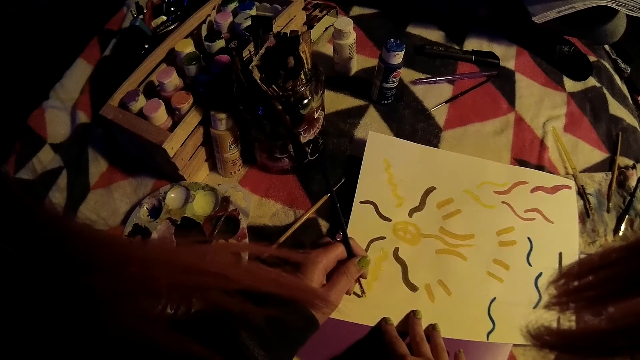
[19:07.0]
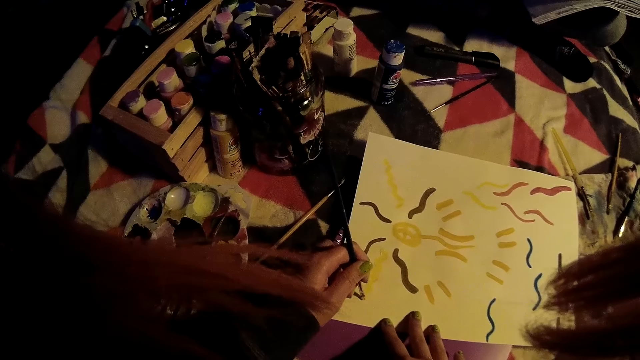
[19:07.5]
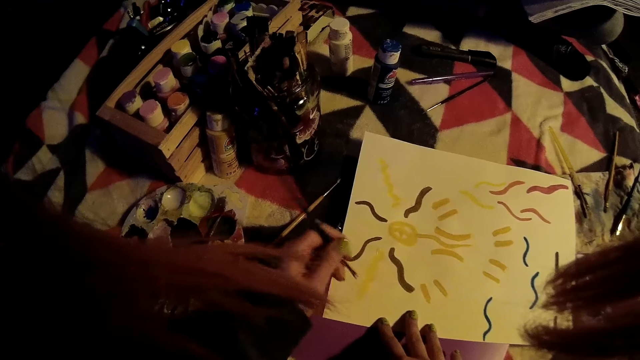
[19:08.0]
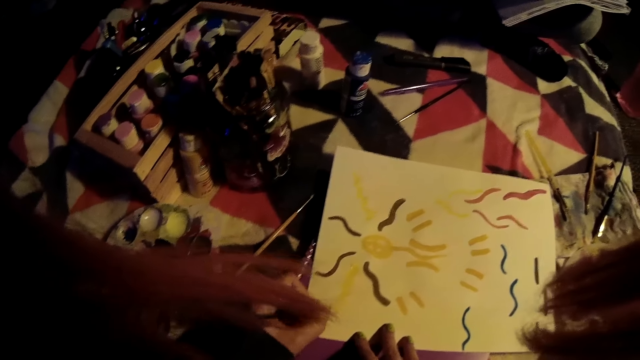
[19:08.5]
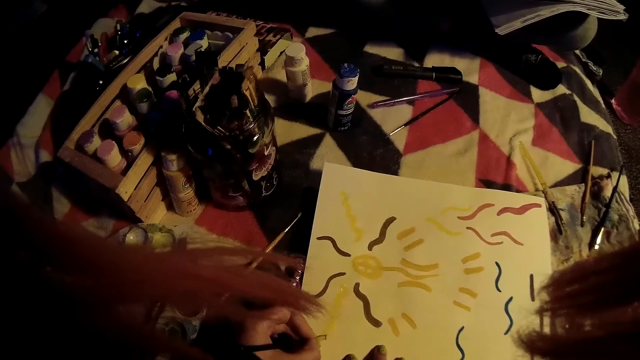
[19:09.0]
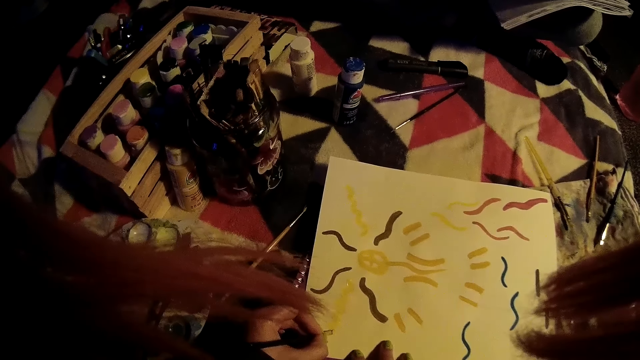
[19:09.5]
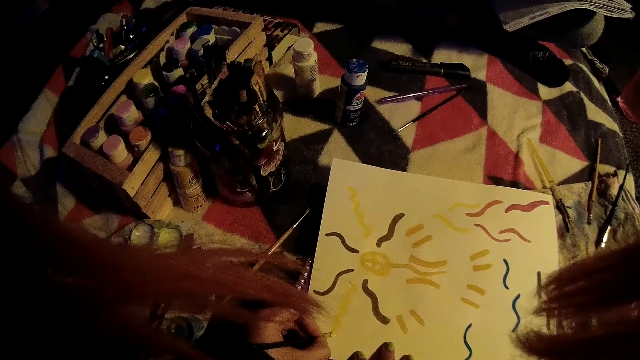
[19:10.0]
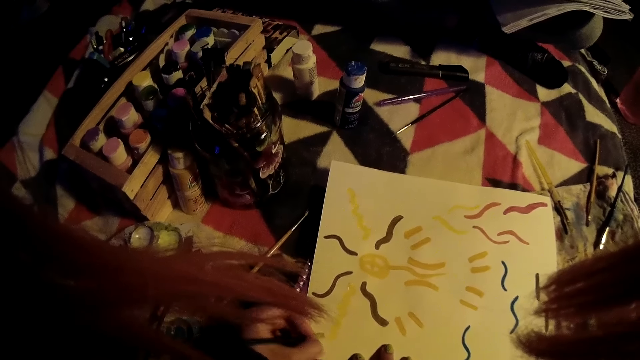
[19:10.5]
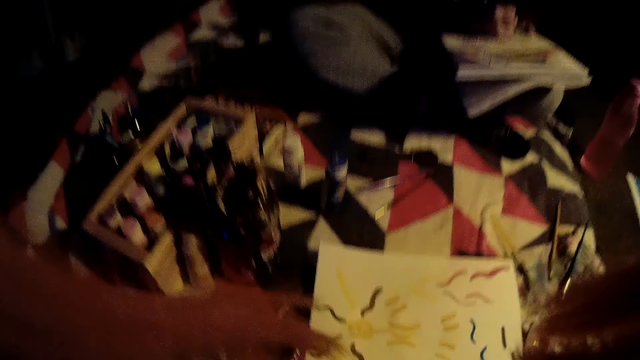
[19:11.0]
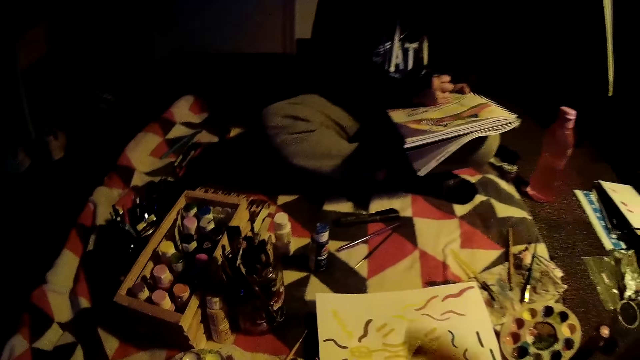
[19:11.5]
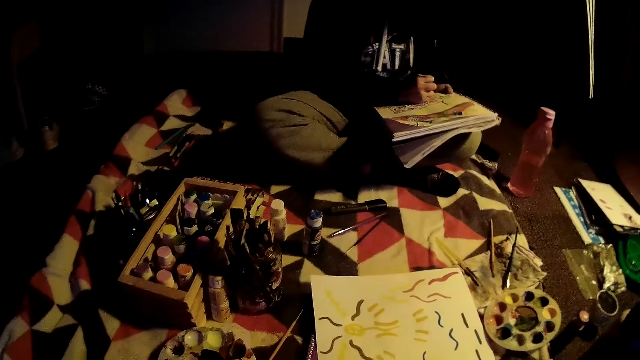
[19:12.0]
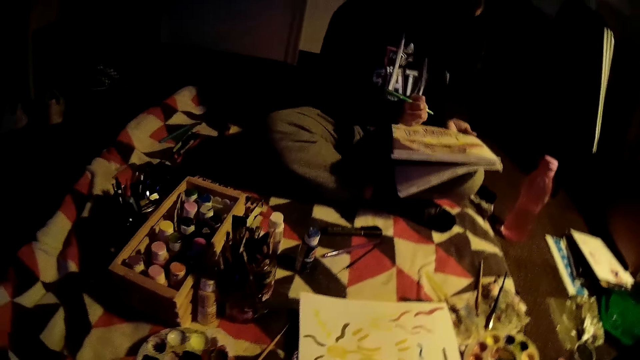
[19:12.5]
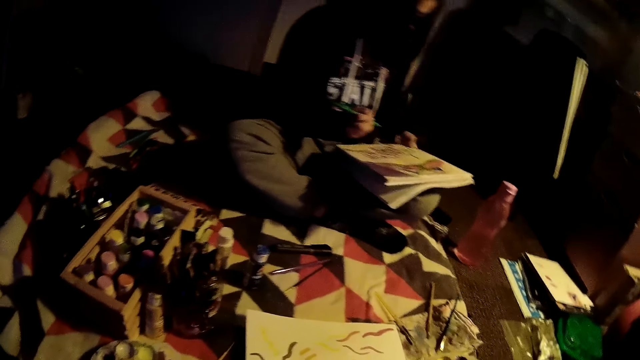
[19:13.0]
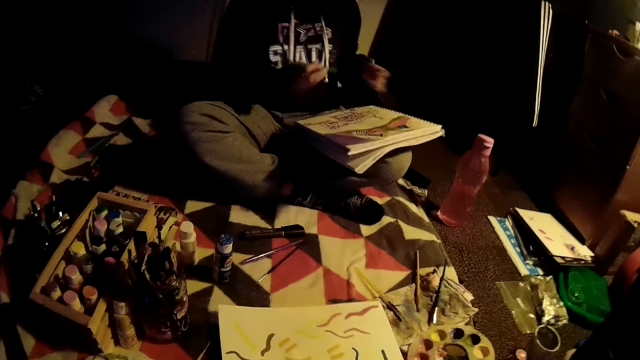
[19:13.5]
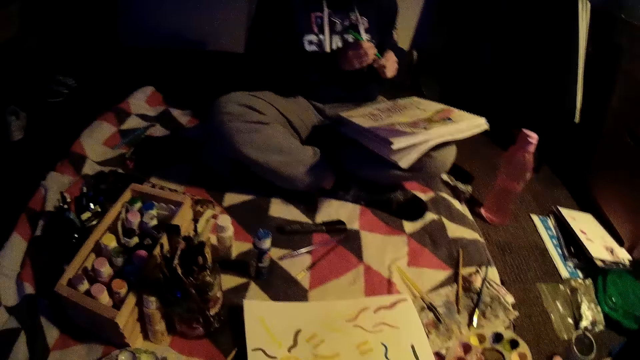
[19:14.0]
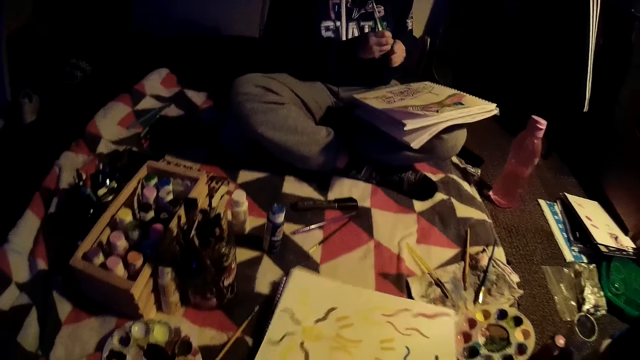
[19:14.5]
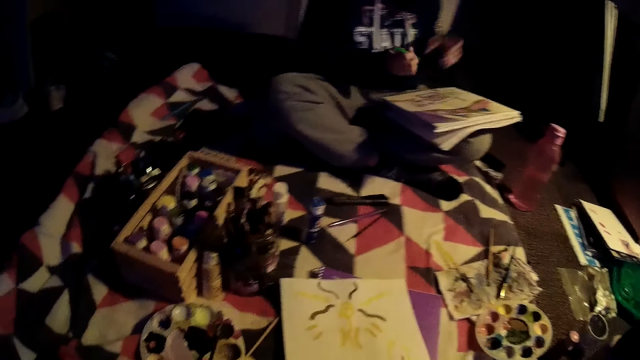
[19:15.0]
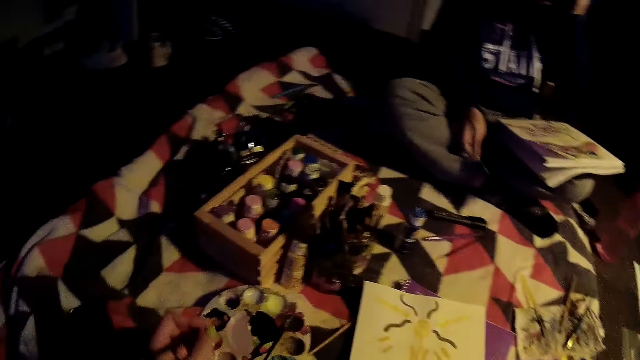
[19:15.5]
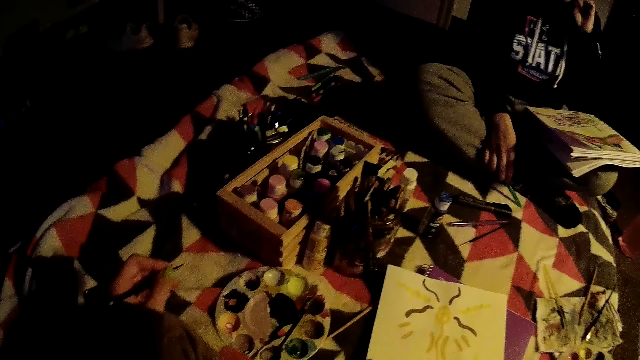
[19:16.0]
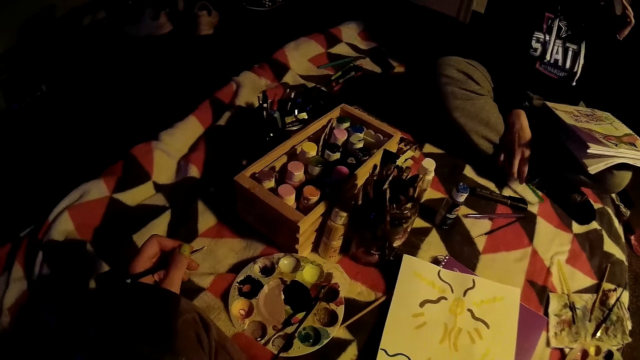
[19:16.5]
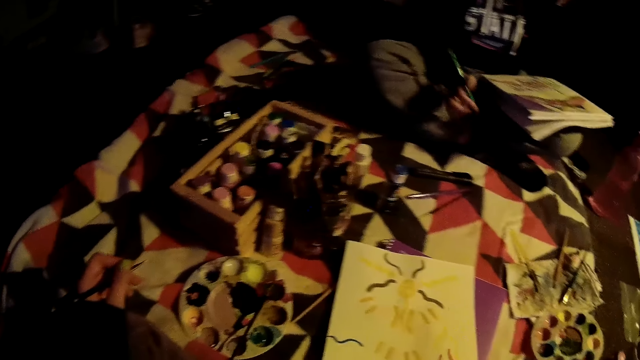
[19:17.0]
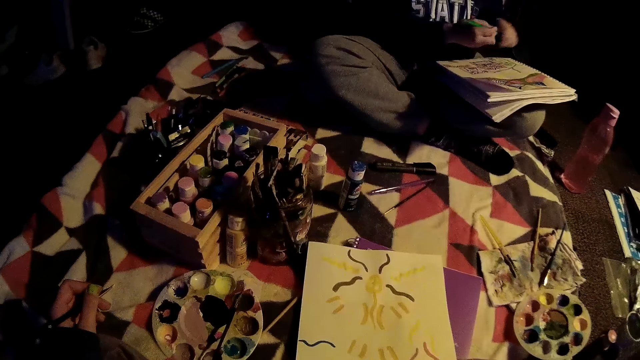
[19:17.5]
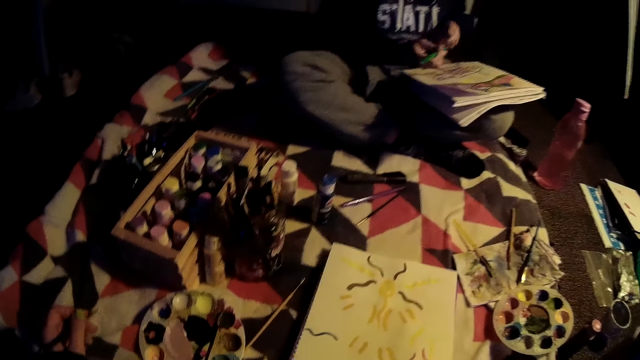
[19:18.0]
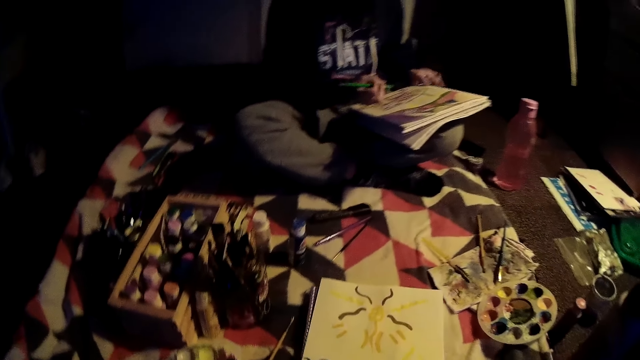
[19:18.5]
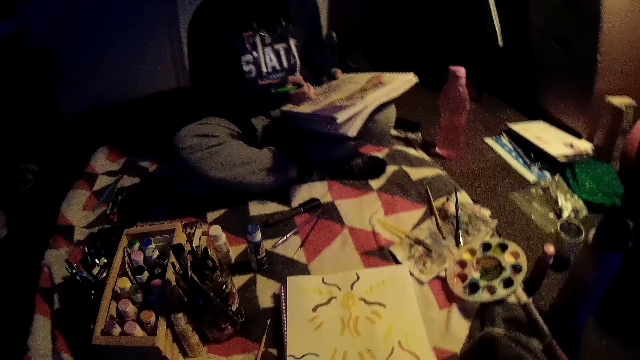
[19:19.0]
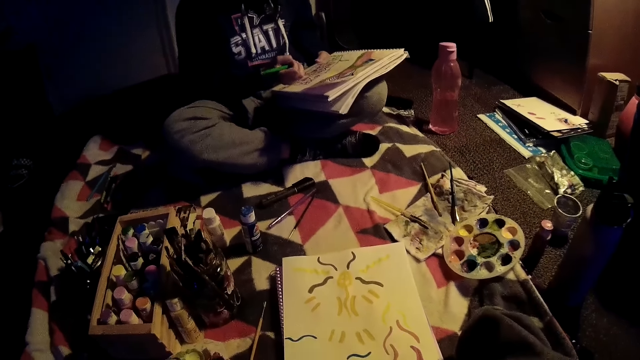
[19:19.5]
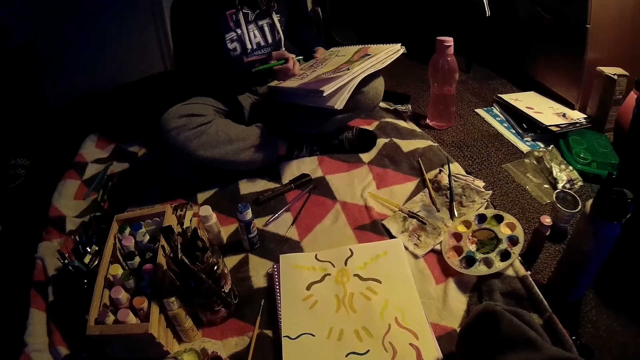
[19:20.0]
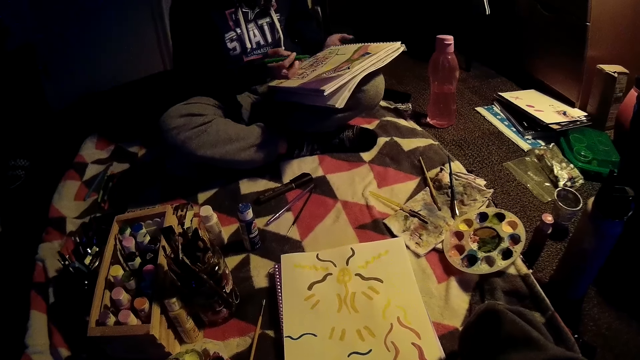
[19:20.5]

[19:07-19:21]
The camera wearer paints on a paper using a paint brush. They move the paint brush and paint on the paper using the paint brush. They look around. A girl sketches on a book with a pen with her right hand. The camera wearer lifts the right hand and looks around. The girl moves the book. She moves both hands. The girl covers the pen with a lid with her left hand. The camera wearer pulls the paper. The girl touches her head with her left hand. The camera wearer drops the paper. They move the left hand. They look around. The girl moves both hands. The camera wearer moves the paper. The girl removes the lid from the pen with her left hand. The camera wearer looks at the painting.

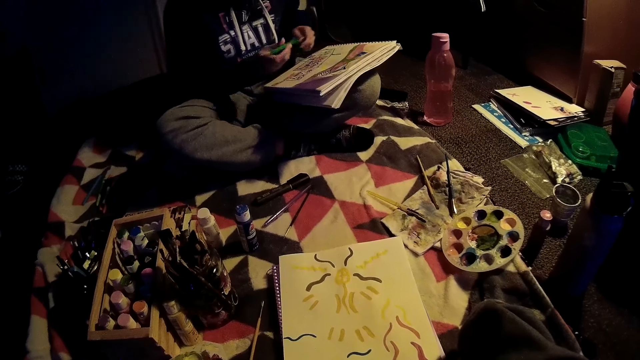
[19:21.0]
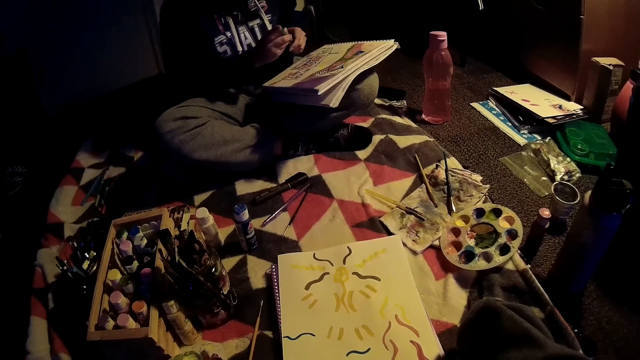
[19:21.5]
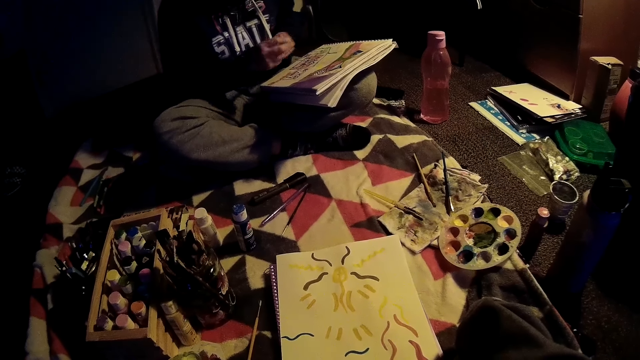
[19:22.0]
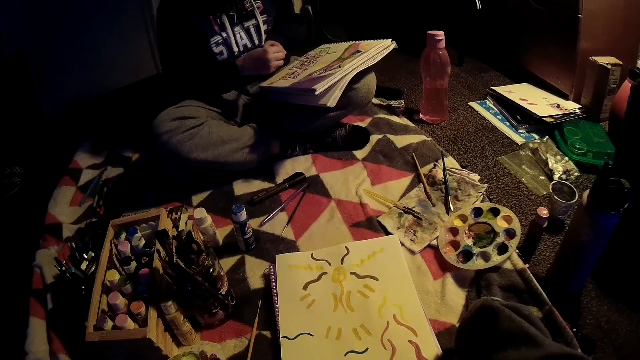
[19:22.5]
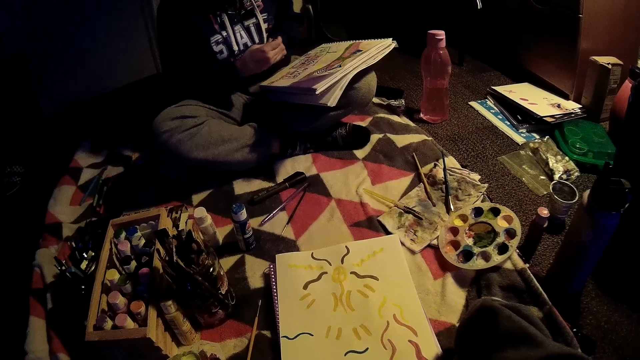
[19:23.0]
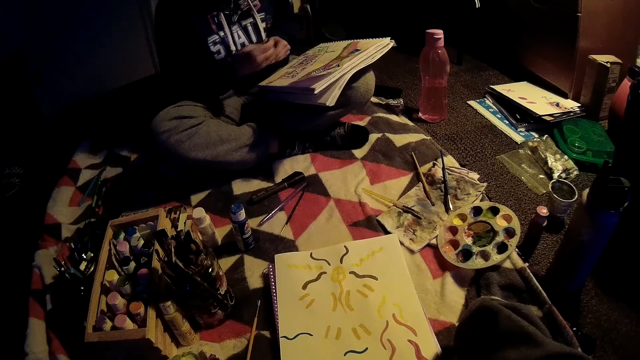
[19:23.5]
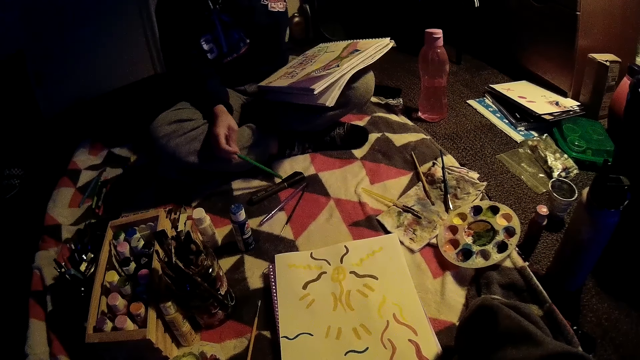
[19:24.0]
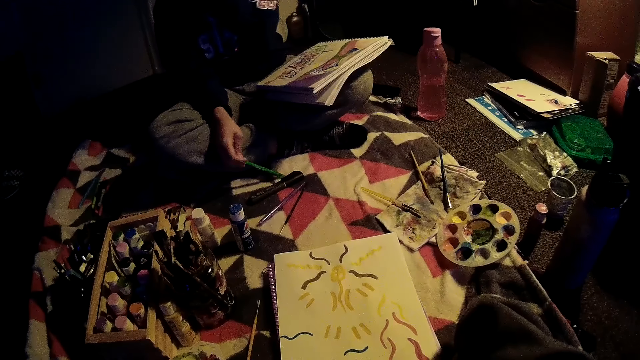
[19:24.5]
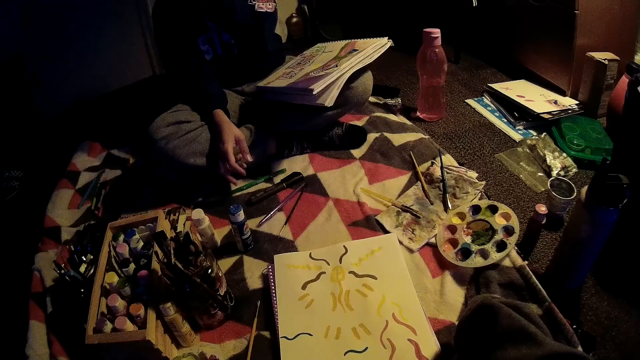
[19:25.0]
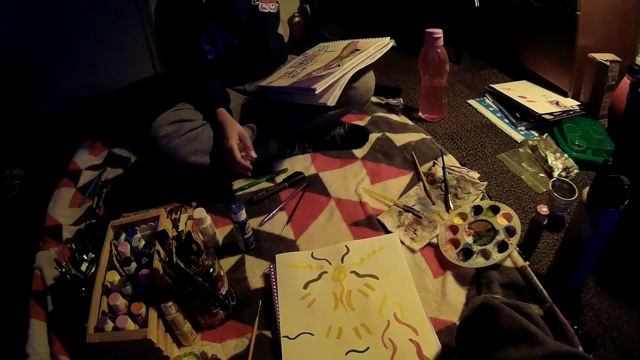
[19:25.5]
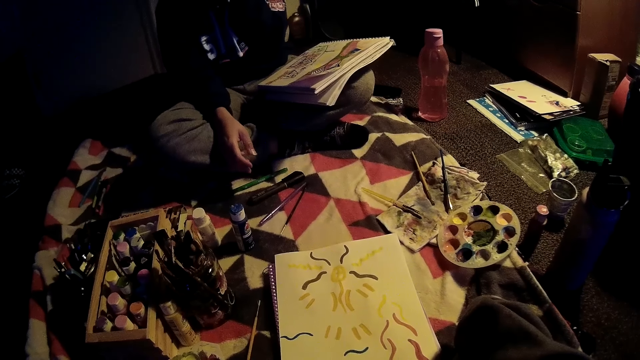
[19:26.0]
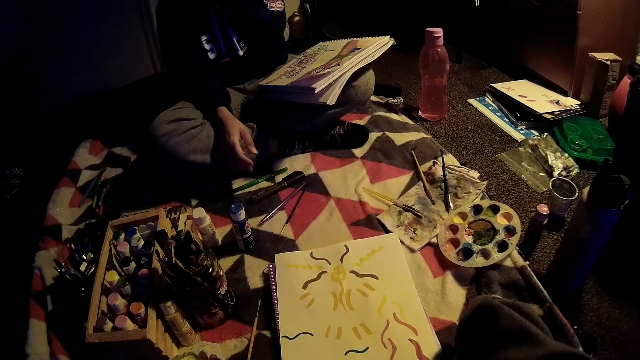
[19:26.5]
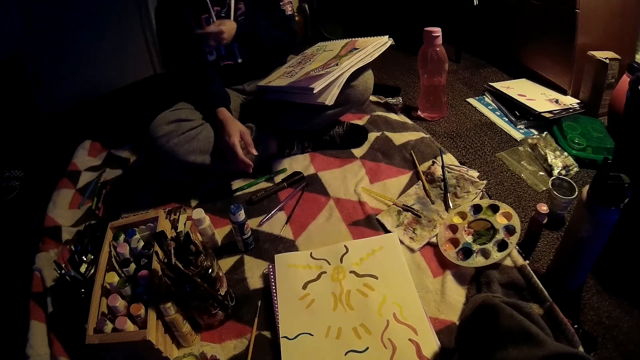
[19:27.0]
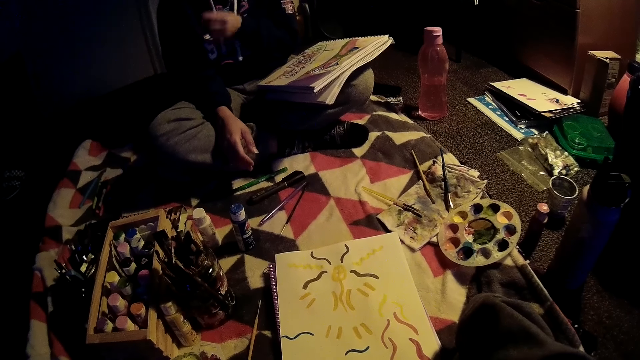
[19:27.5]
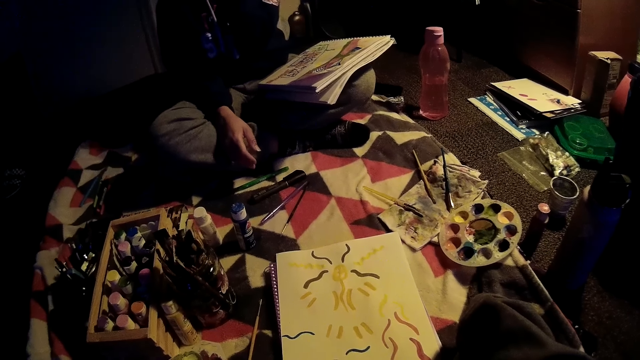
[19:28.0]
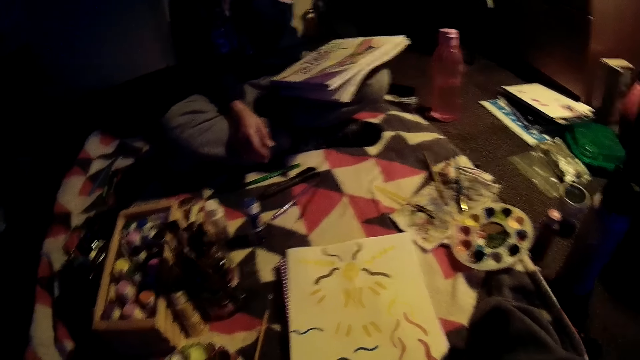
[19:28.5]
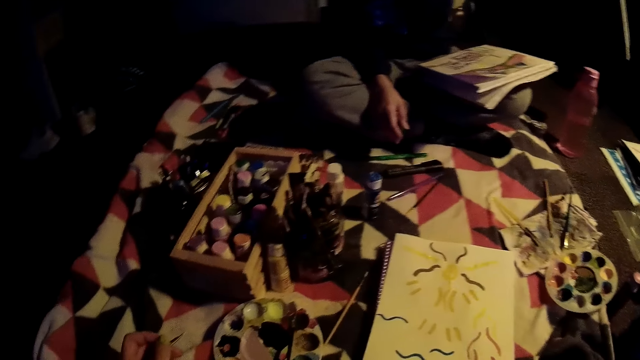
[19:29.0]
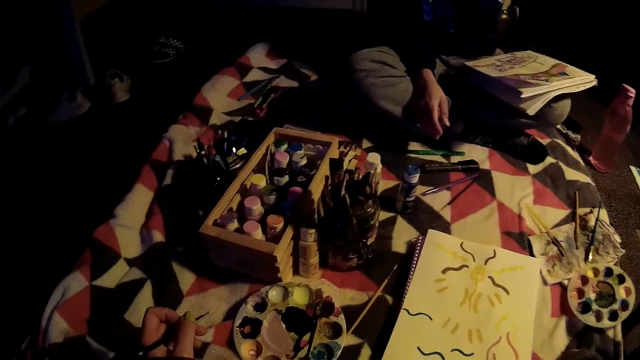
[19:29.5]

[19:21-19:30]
The girl covers the pen in her right hand with the lid. The camera wearer looks around. The girl moves the paint. She touches her face with her left hand. She drops the pen in her right hand on the bed. The camera wearer looks around. The girl touches her face with her left hand.
